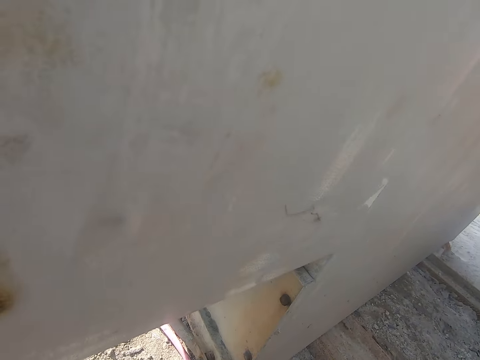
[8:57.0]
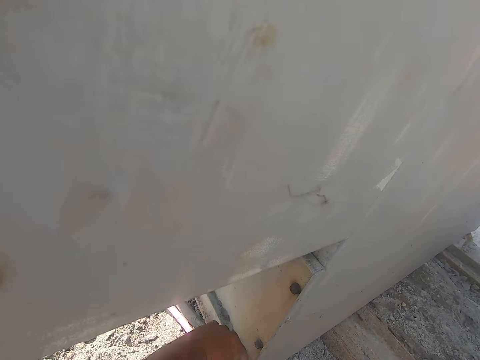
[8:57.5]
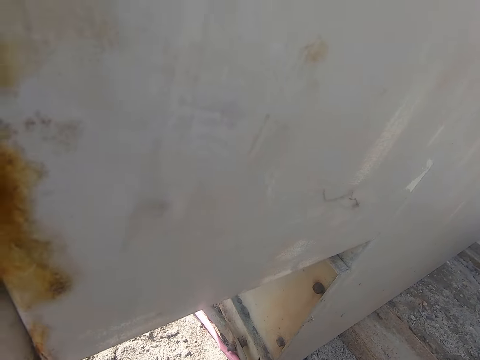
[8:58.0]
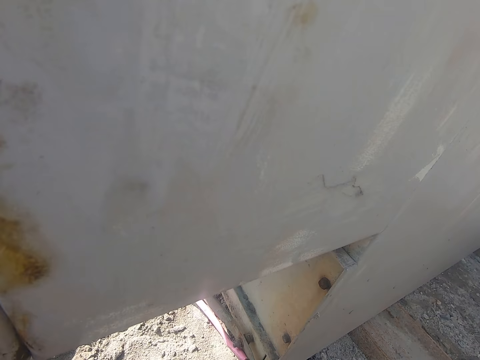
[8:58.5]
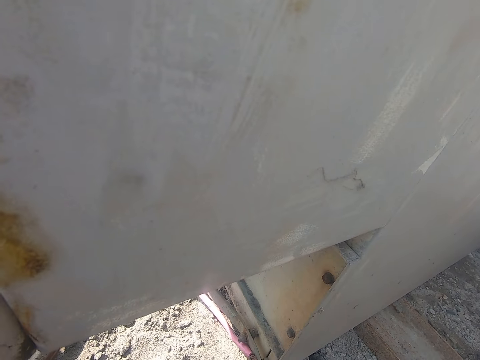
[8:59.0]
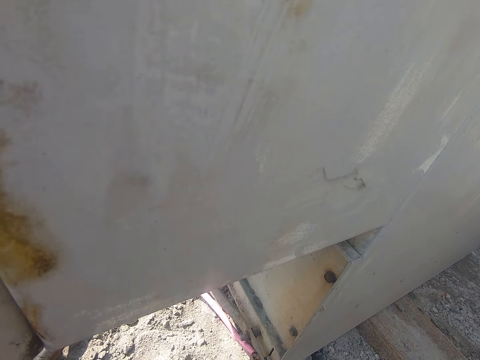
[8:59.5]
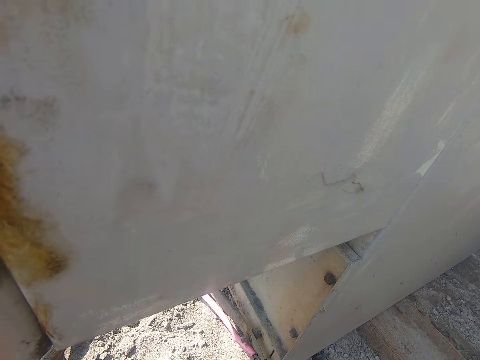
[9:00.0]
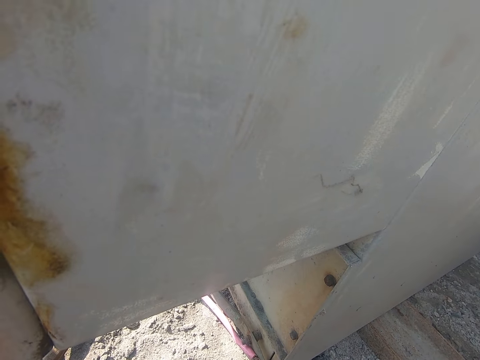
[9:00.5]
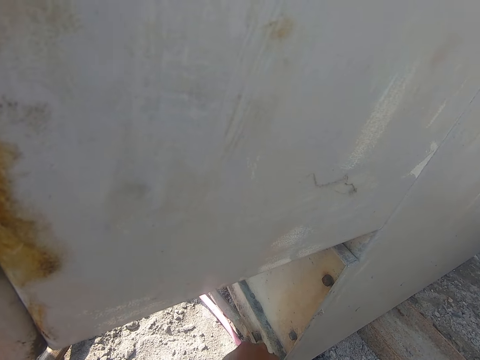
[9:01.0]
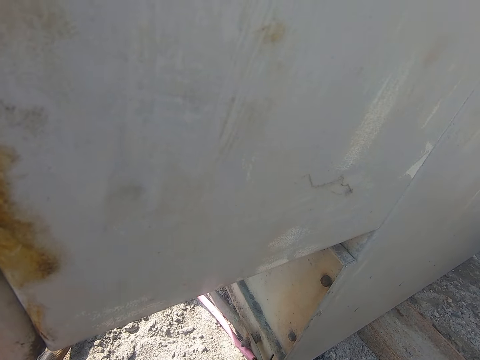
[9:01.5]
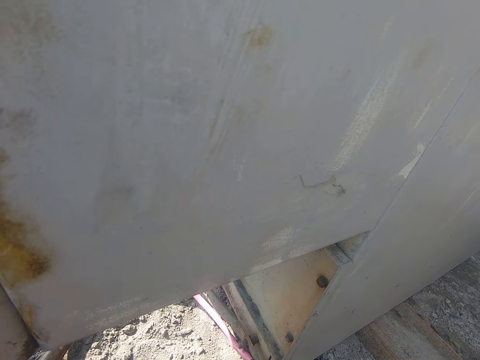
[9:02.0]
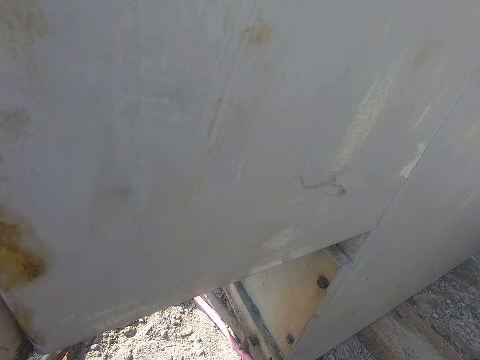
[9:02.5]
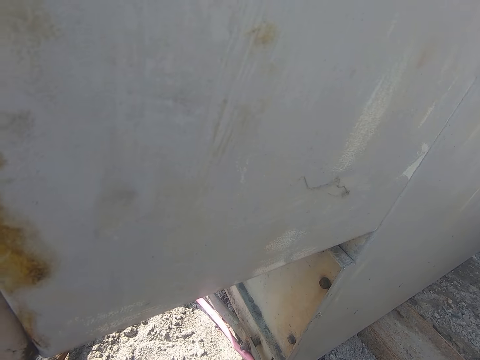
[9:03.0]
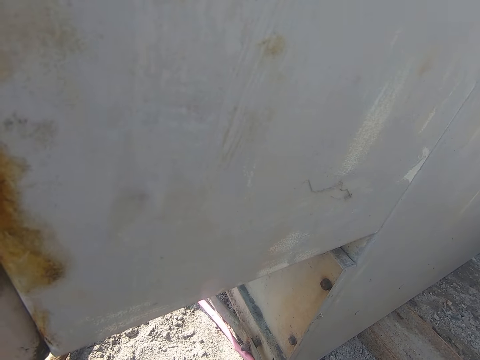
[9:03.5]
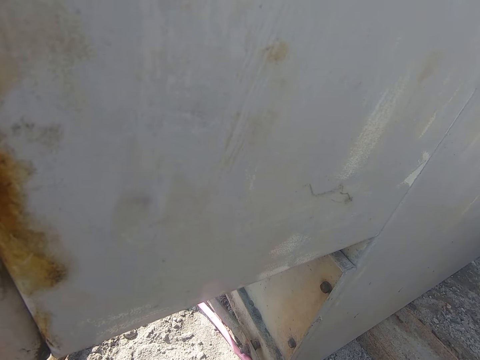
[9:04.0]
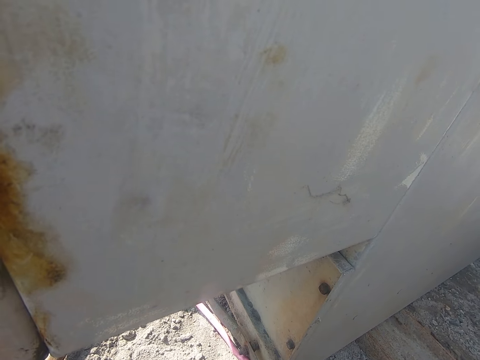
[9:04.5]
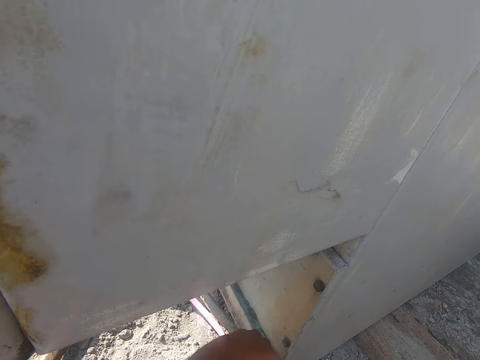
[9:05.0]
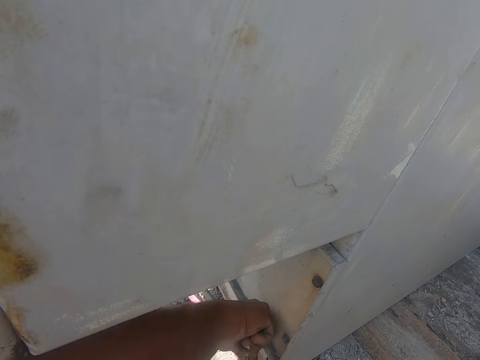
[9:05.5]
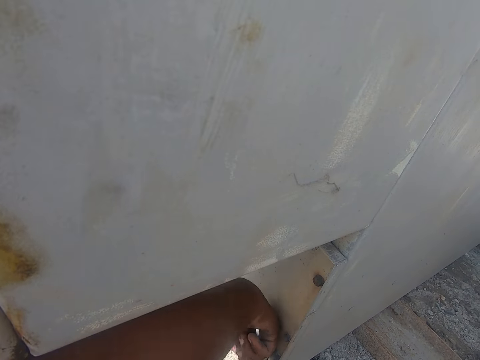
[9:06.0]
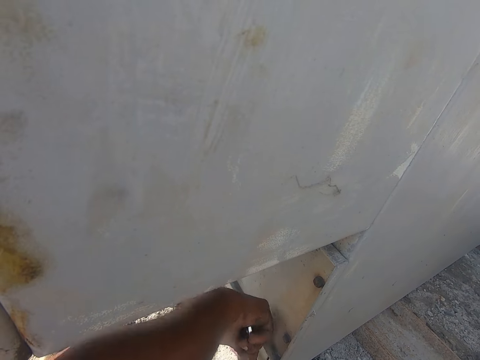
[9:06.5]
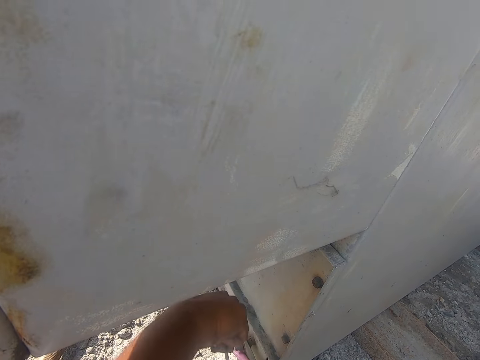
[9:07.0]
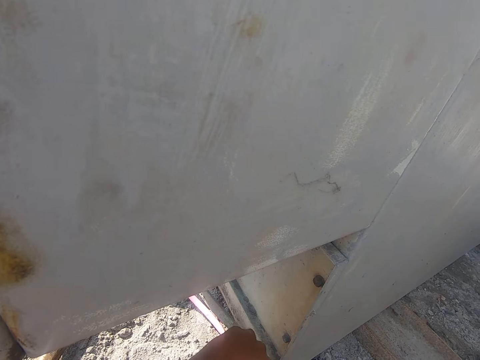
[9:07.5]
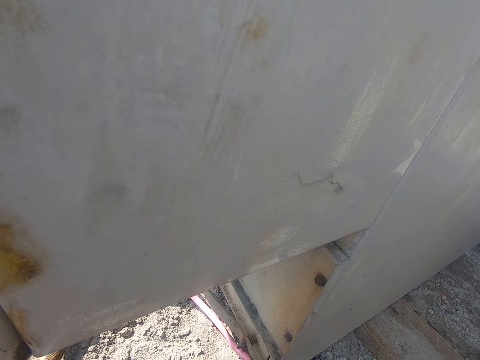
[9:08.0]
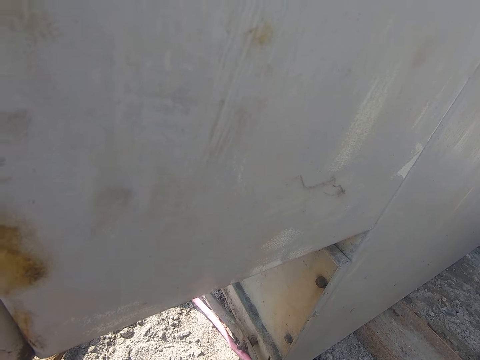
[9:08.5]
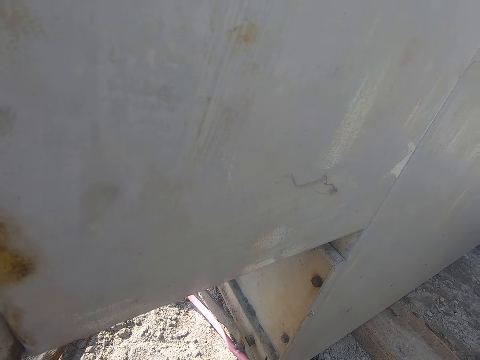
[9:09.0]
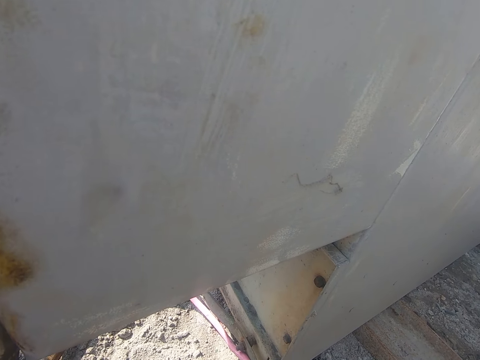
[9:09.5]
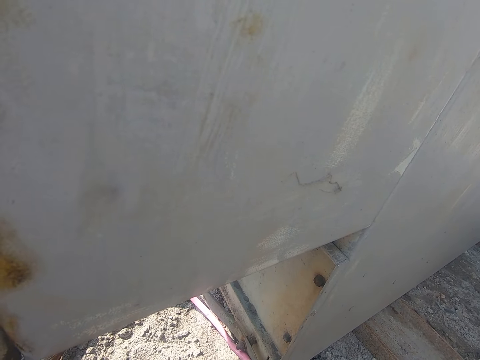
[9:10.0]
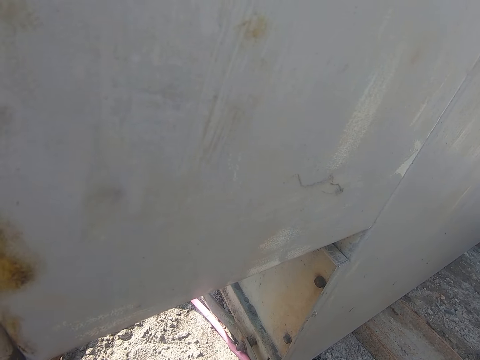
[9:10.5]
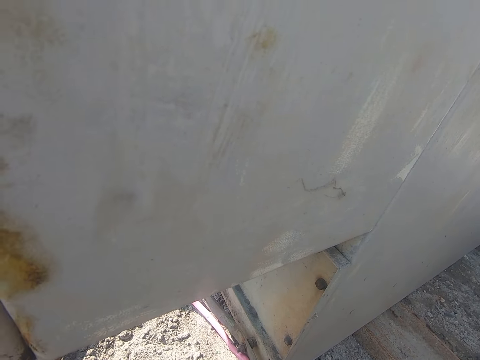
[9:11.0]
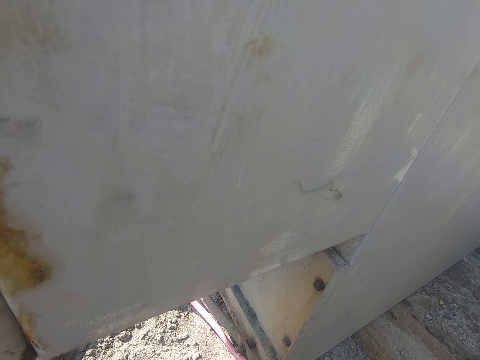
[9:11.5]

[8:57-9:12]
The camera wearer looks around. They tighten the bolt with the spanner.

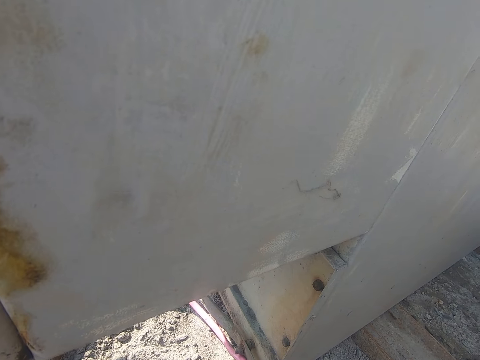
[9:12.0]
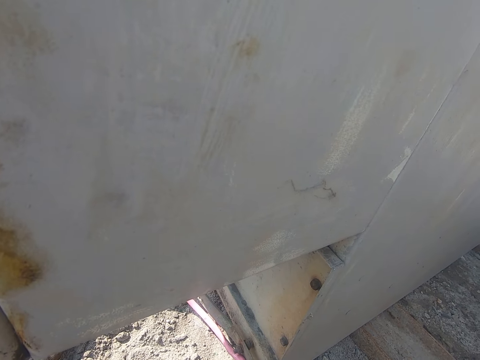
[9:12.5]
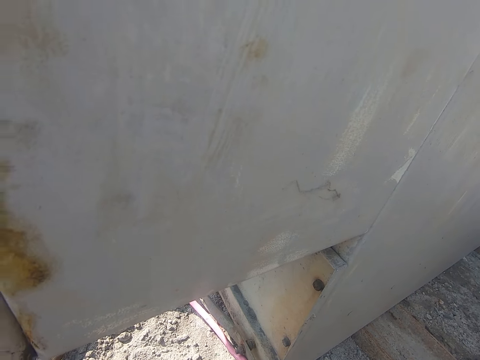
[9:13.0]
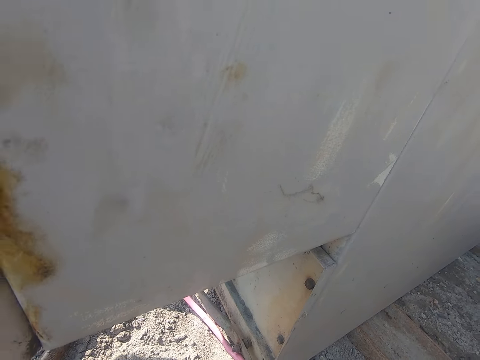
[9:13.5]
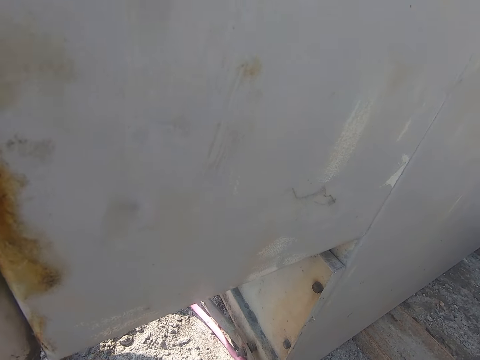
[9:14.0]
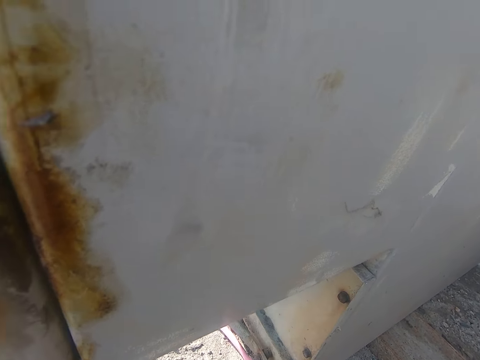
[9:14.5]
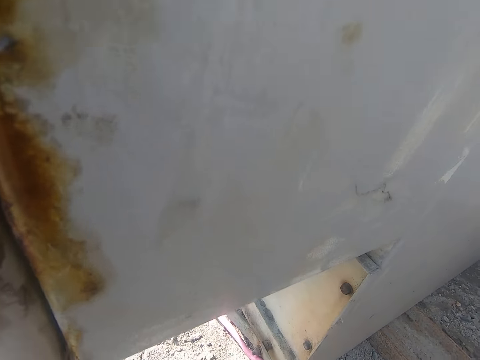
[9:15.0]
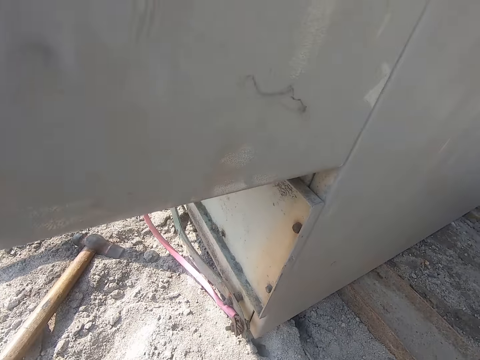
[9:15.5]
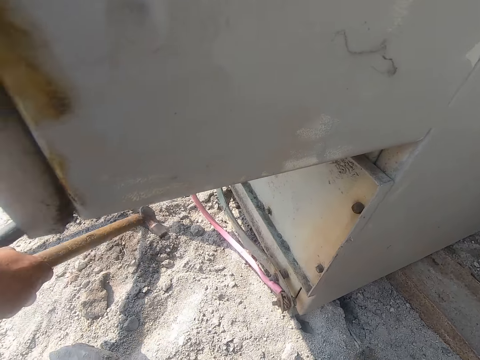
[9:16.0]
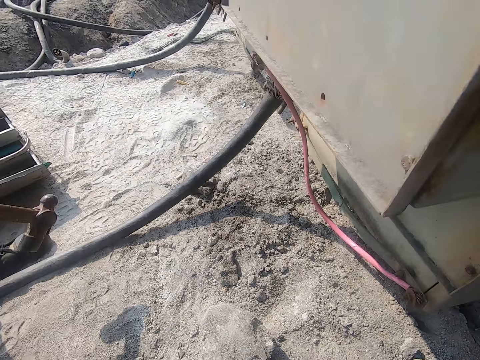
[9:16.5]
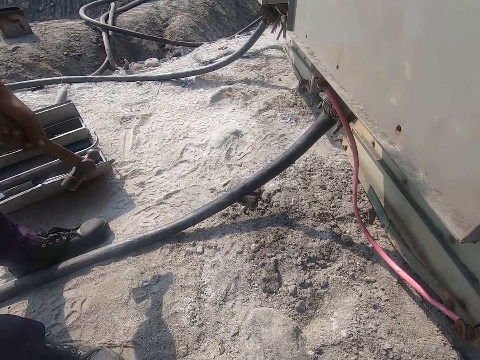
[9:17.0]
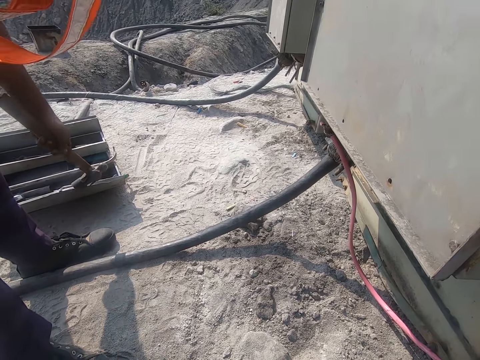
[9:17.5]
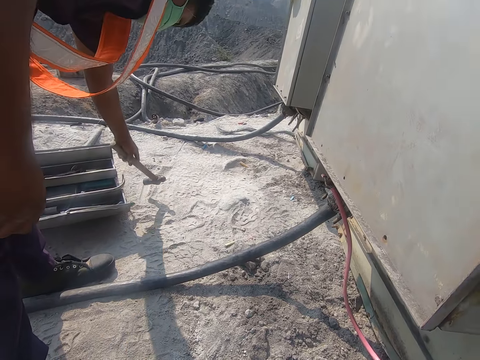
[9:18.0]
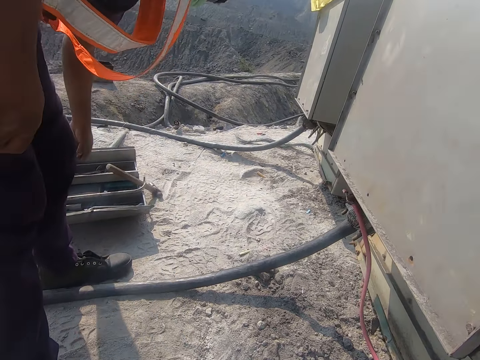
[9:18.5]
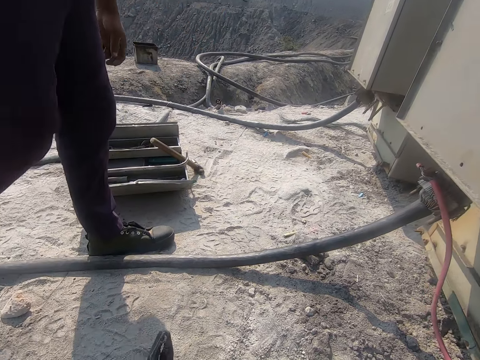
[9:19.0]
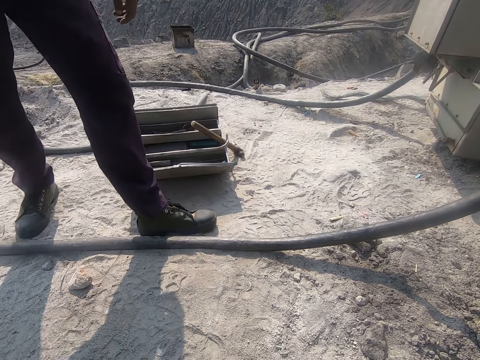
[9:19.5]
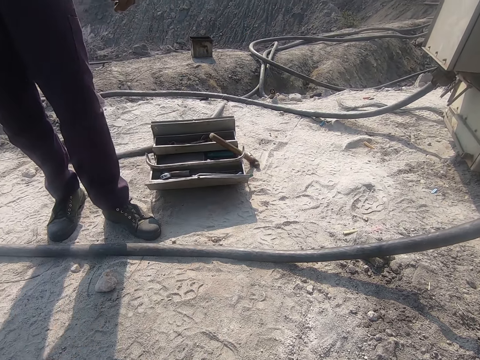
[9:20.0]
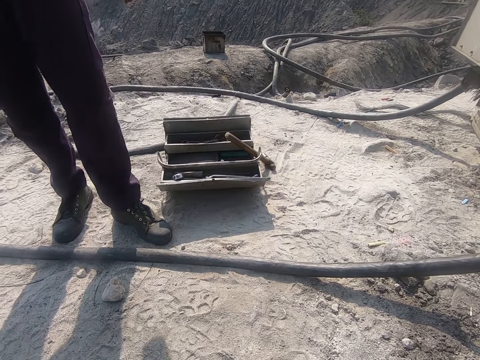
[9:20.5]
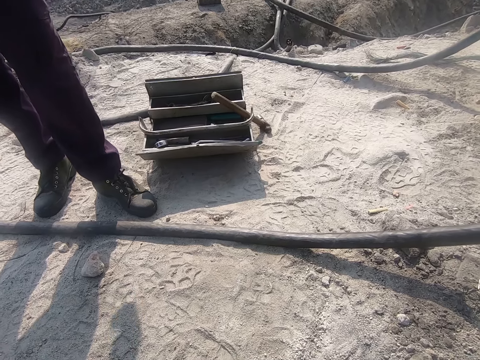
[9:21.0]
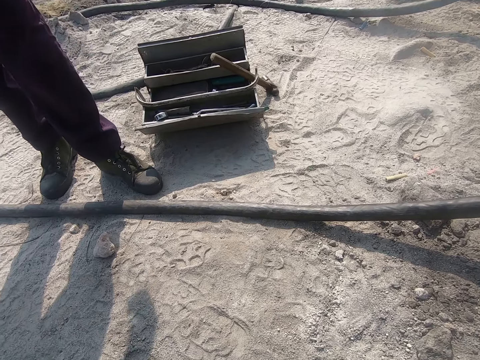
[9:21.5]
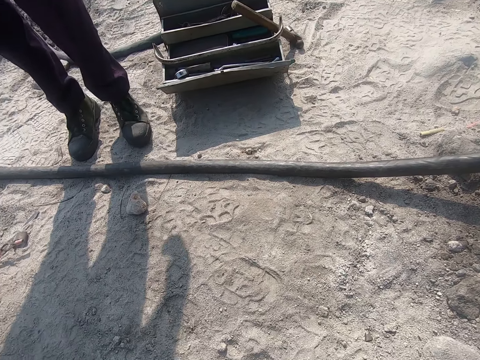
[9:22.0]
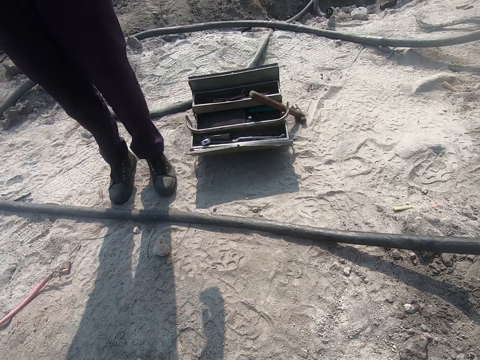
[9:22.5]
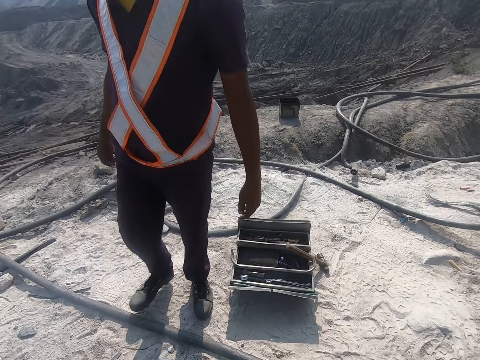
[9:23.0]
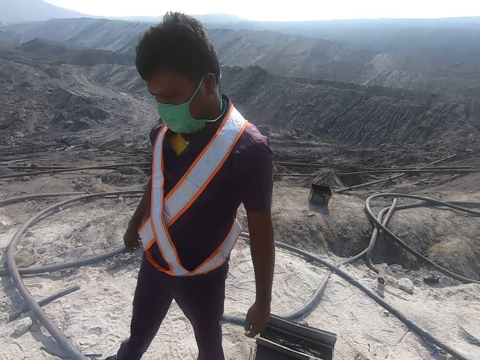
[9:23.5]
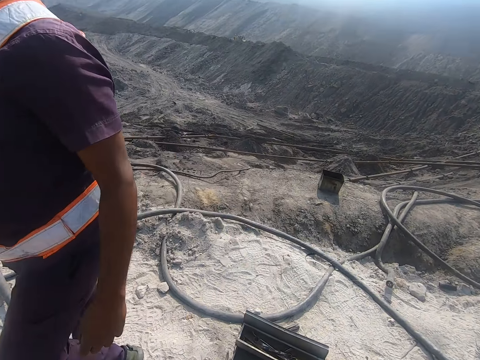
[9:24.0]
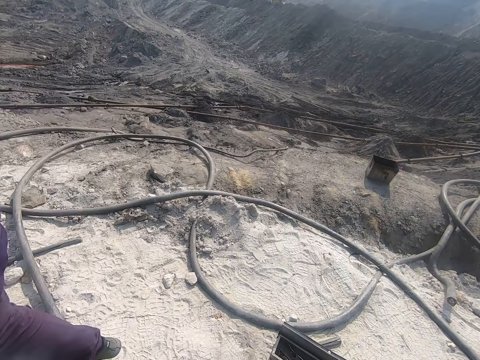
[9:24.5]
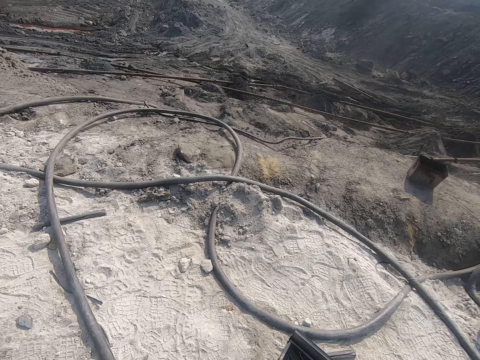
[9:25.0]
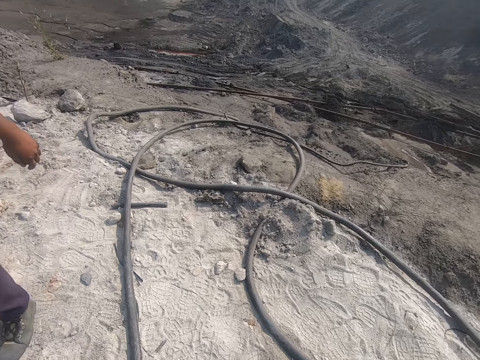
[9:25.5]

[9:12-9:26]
A man picks up a hammer on the ground and puts the hammer on the toolbox. The man walks on the ground. The camera wearer talks to the man.
